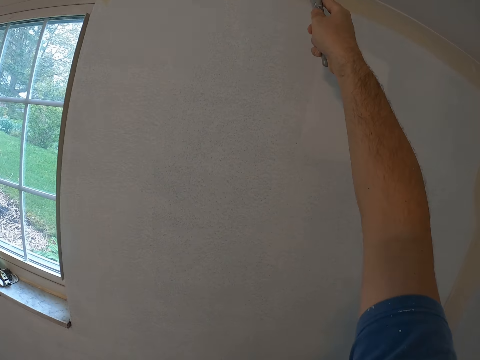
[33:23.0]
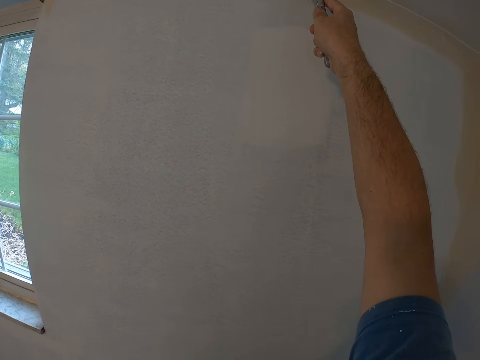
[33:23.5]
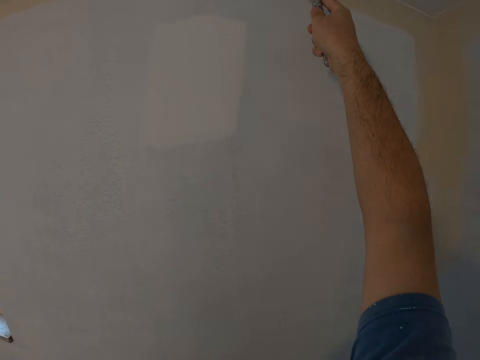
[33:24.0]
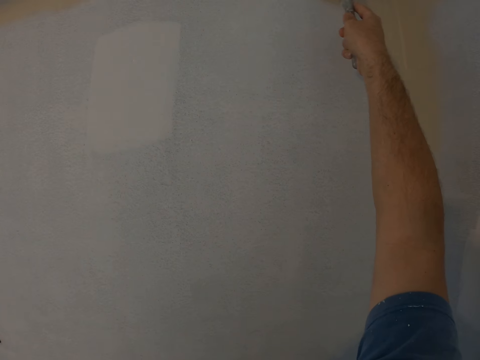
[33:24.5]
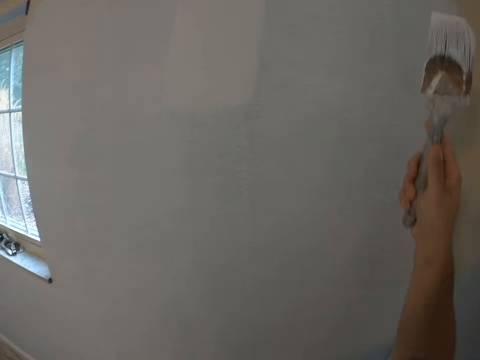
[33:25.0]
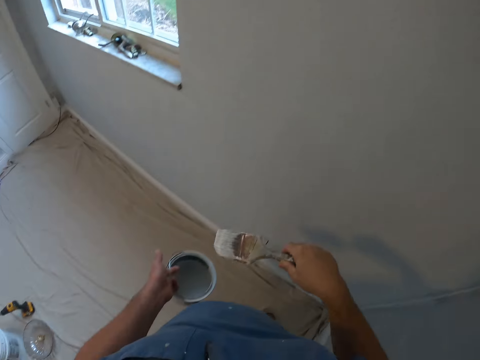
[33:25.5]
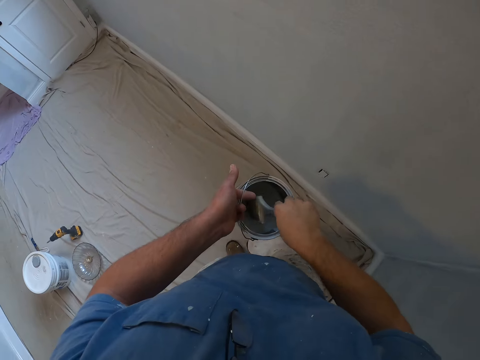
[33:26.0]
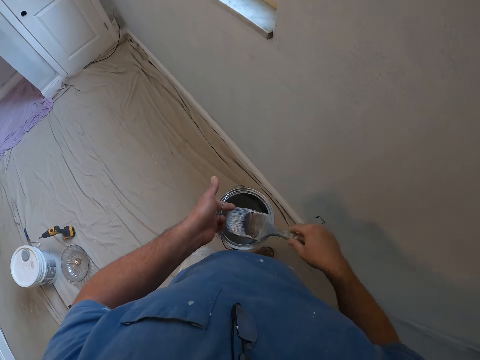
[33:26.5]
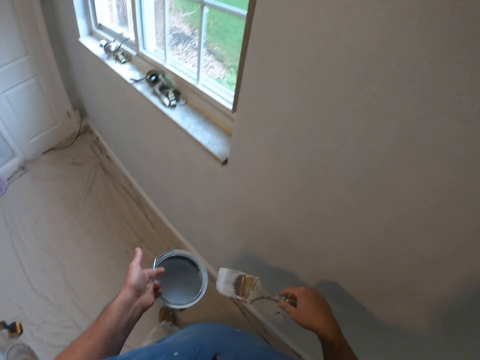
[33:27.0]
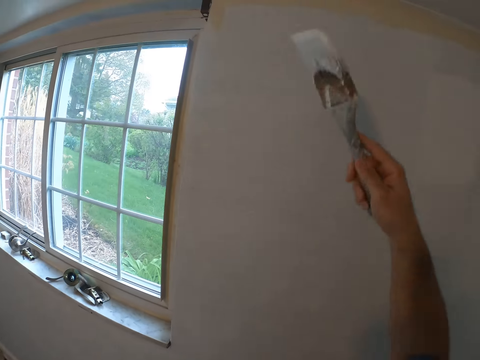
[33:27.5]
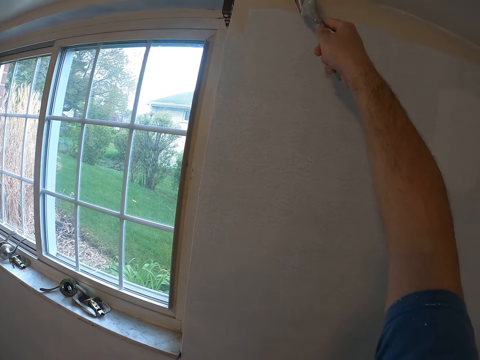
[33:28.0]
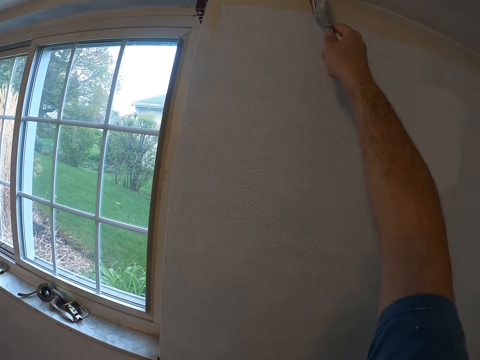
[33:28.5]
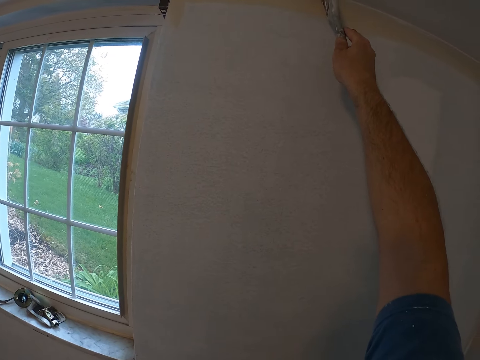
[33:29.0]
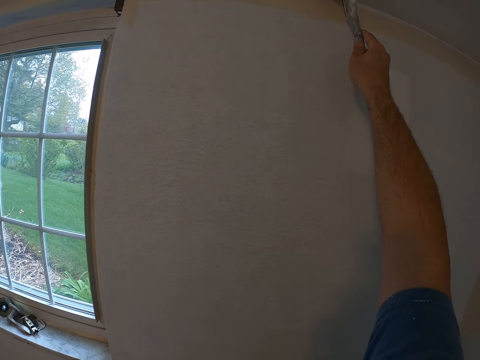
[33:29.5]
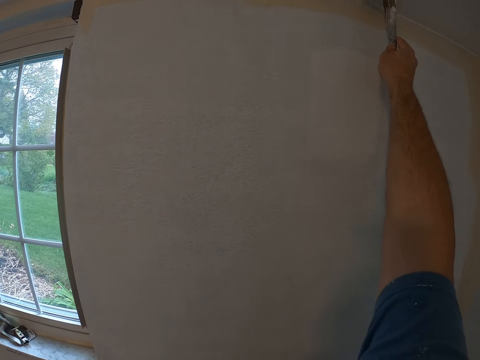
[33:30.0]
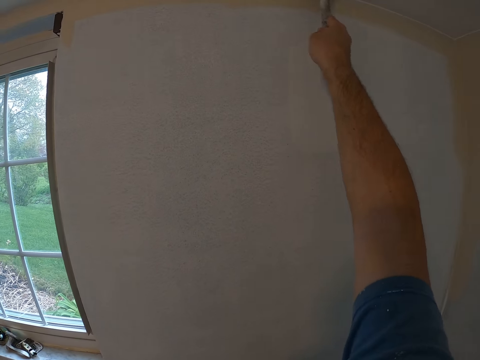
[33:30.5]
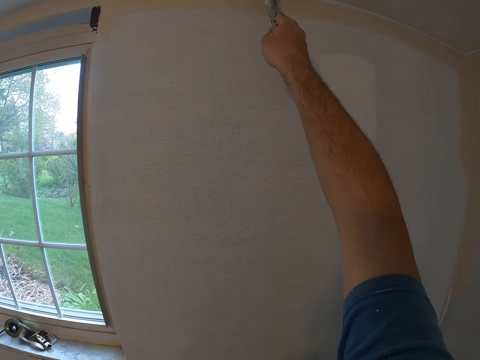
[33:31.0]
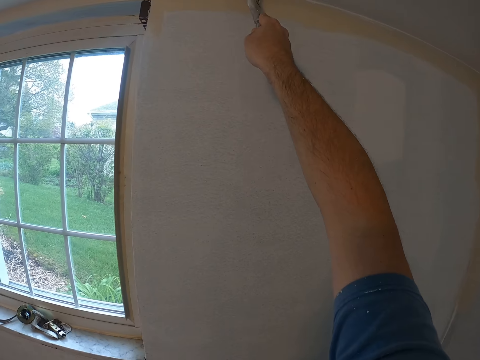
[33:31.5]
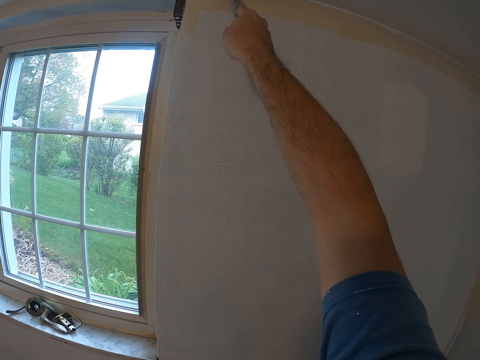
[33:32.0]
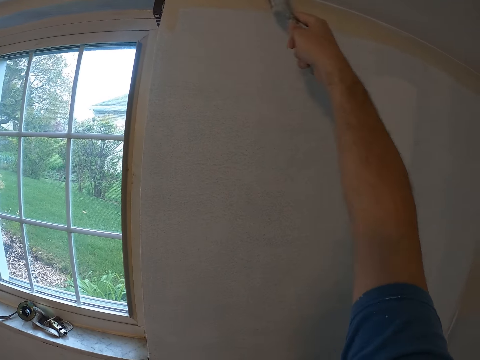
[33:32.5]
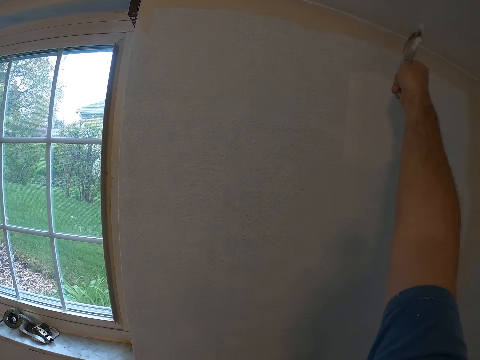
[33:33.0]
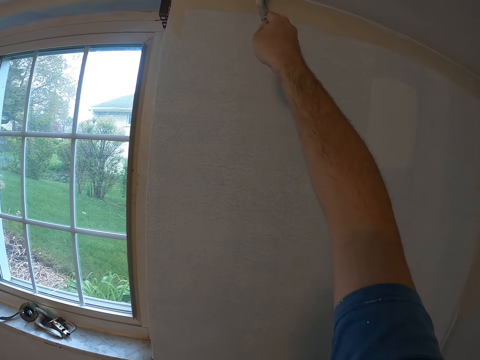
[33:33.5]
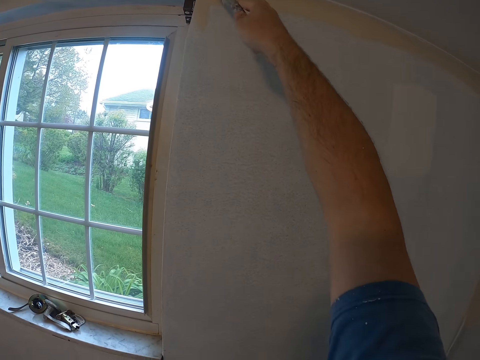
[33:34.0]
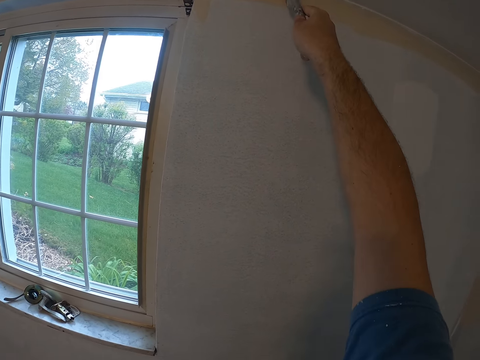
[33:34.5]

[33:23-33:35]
The camera wearer dips a paint brush in the paint in the container. They paint a wall with the paint brush.

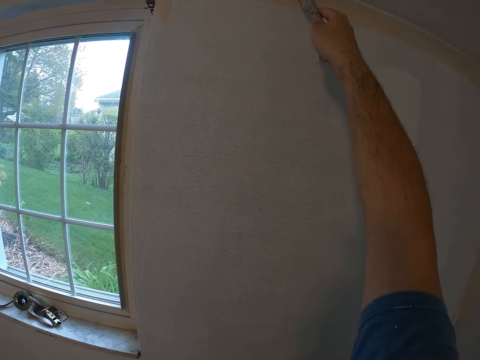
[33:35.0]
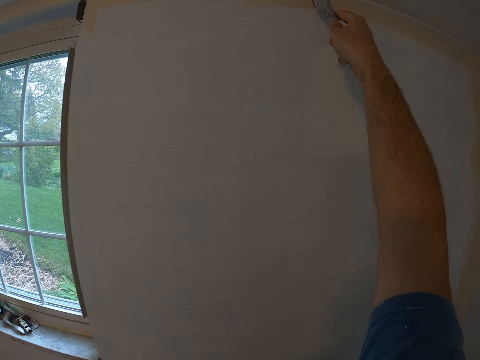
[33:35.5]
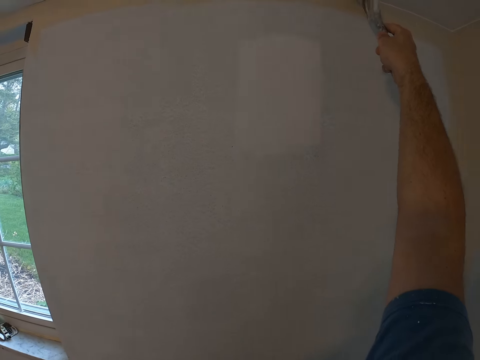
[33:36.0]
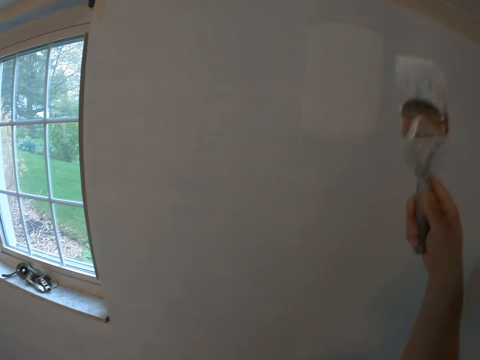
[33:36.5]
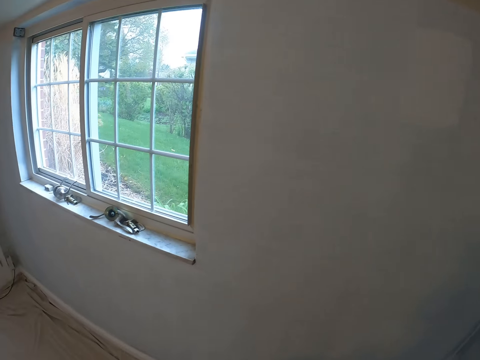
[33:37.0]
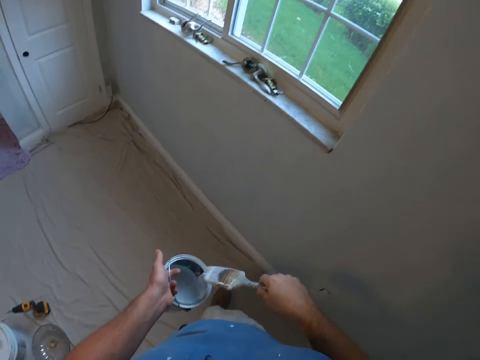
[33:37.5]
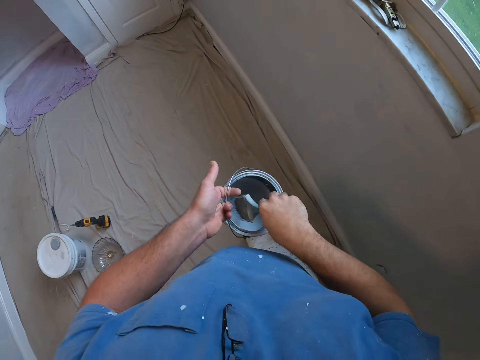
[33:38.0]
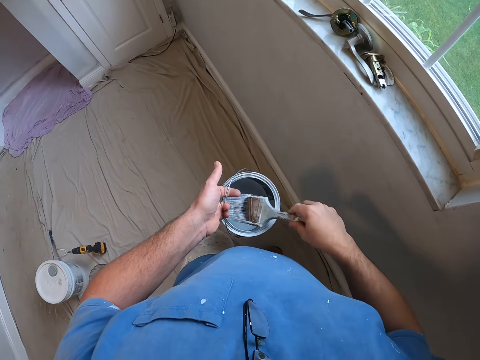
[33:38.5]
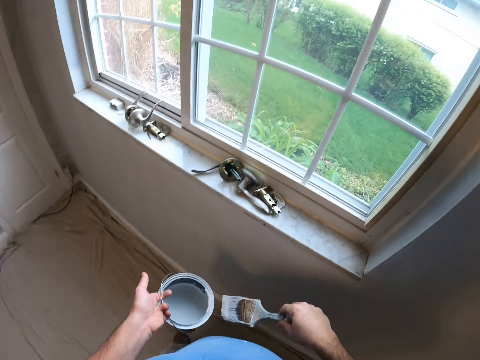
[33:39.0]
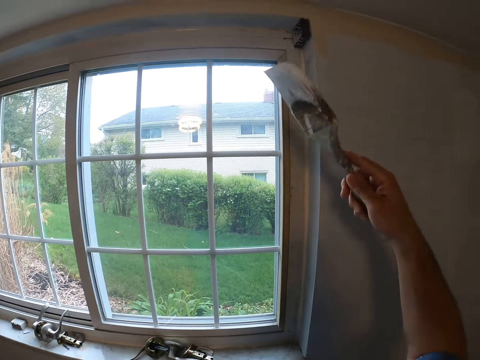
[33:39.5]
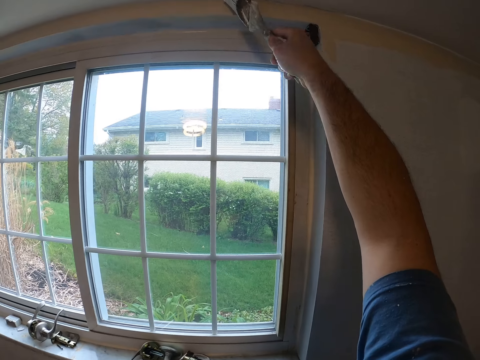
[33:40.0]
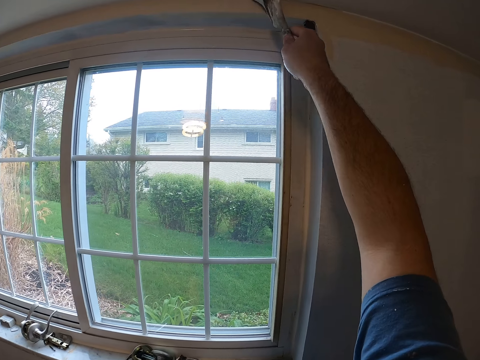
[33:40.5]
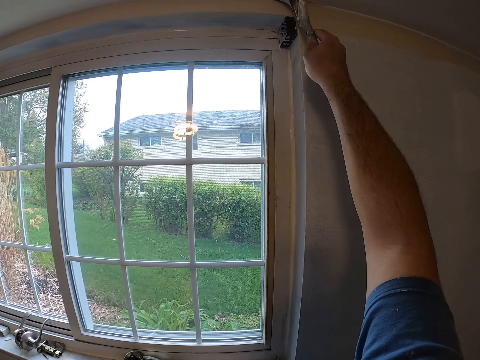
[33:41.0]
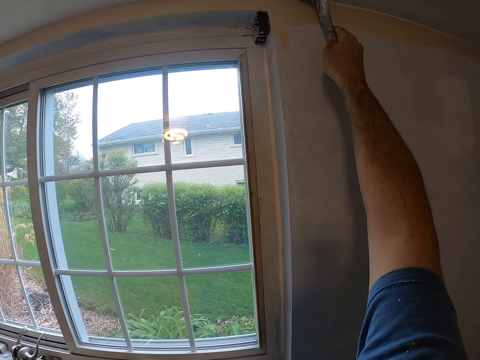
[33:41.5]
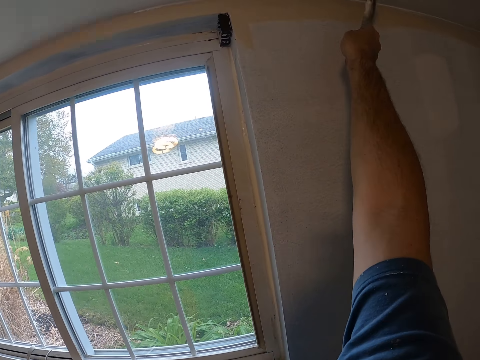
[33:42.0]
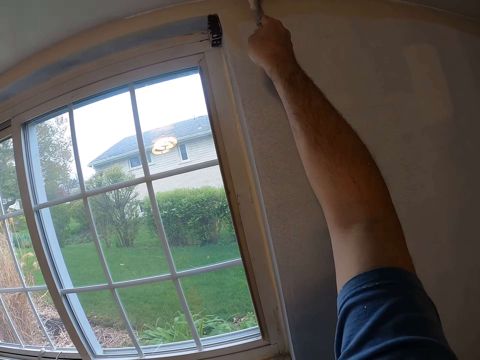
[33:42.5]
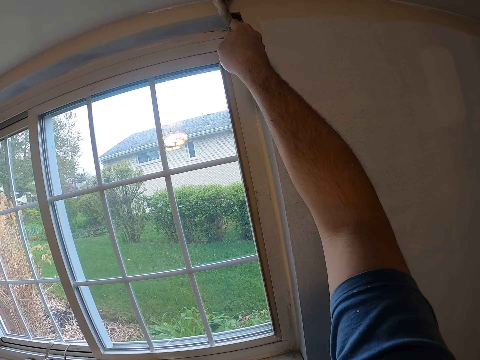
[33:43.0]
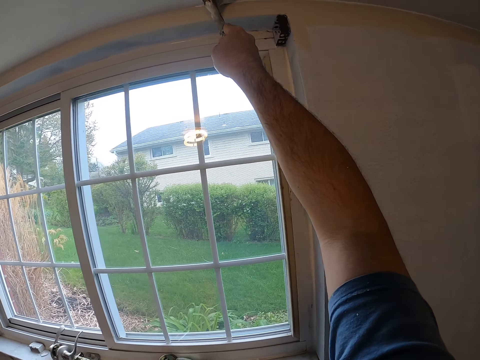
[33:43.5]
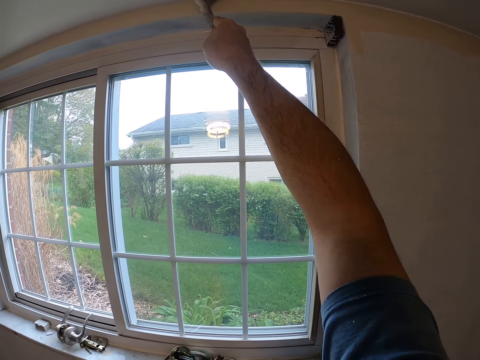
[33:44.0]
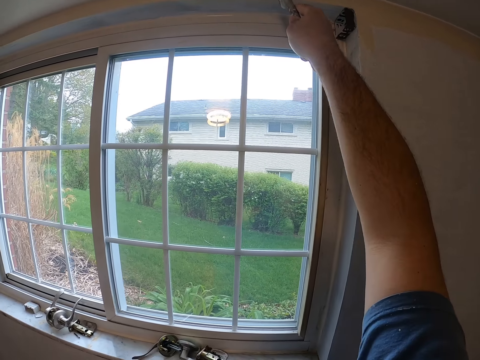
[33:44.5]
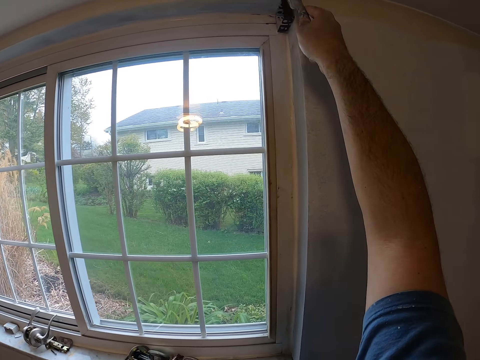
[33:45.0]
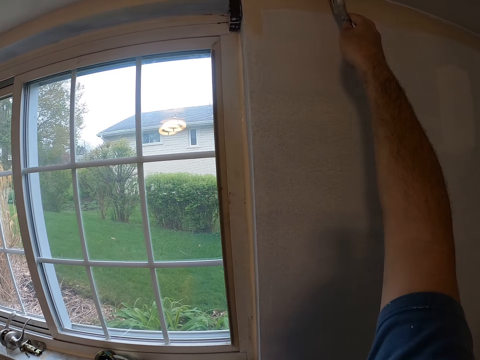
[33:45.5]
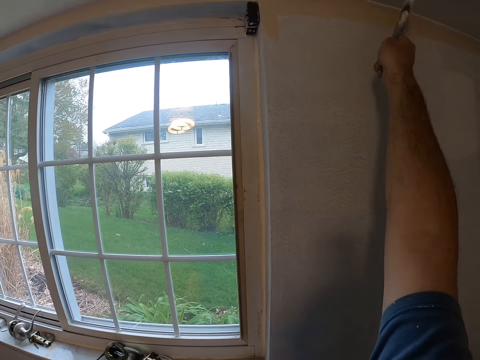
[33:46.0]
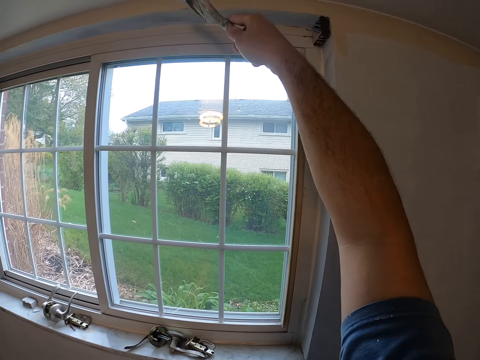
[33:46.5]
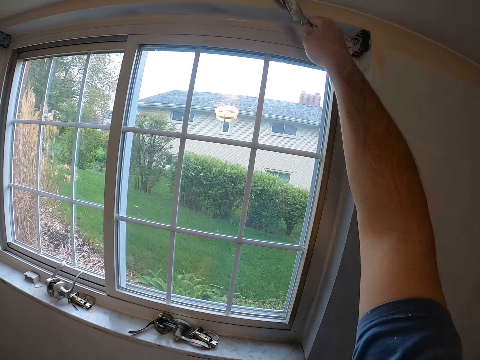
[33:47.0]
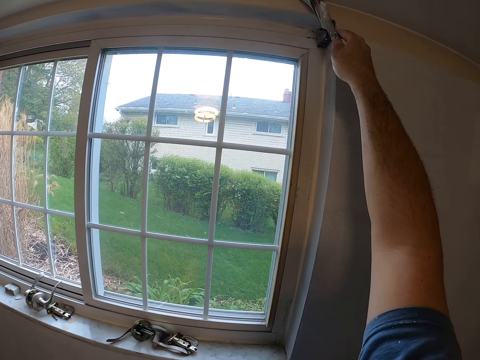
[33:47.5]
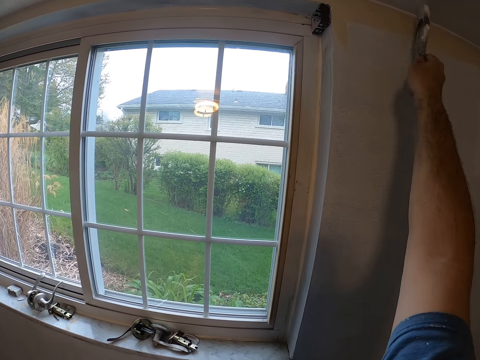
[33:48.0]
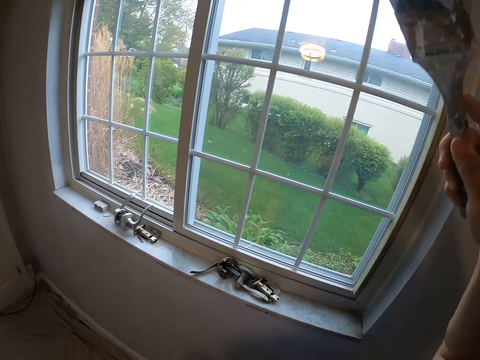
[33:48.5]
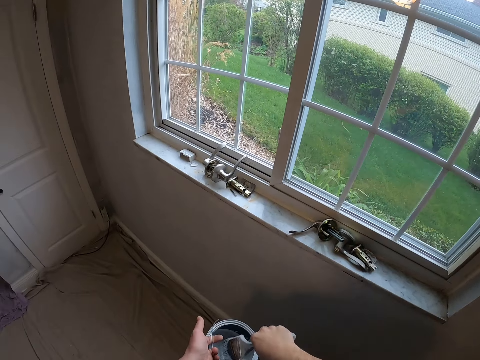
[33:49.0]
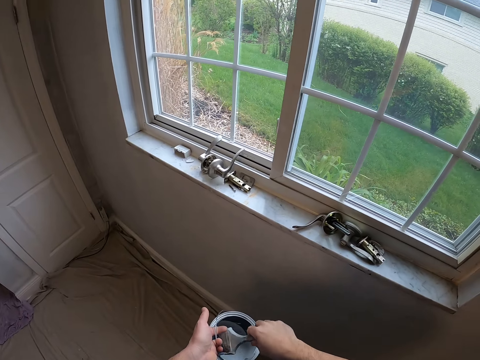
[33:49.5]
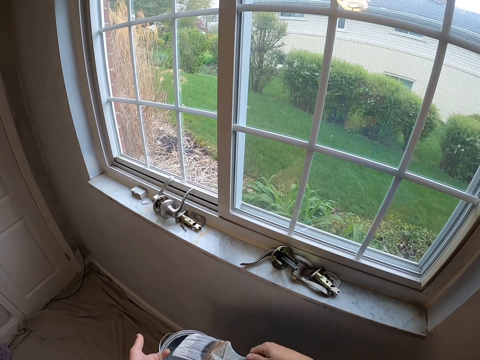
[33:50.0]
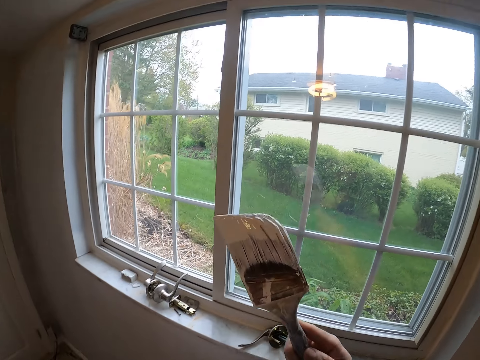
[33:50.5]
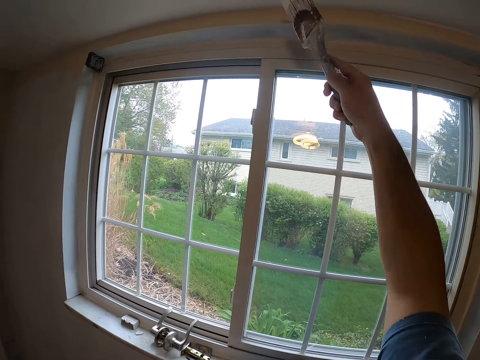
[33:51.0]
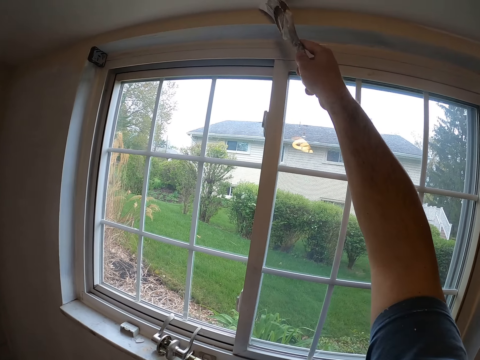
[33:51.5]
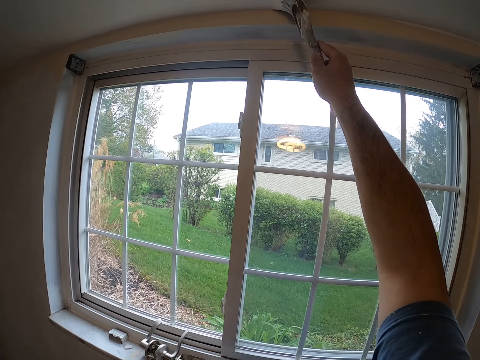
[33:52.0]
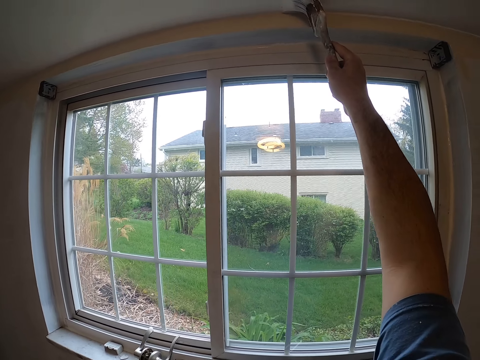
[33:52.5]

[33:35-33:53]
The camera wearer dips a paint brush in the paint in the container. They paint a wall with the paint brush. They dip the paint brush in the paint in the container. They paint the wall with the paint brush.
